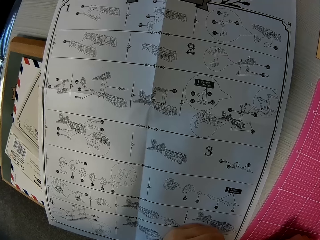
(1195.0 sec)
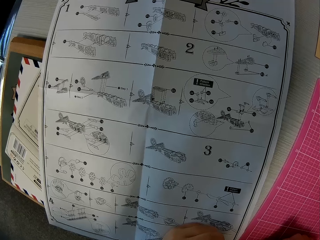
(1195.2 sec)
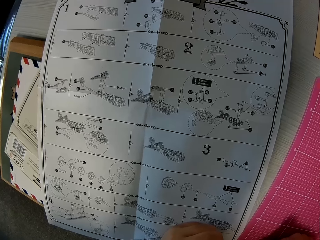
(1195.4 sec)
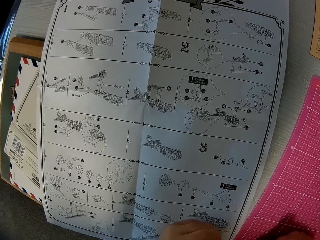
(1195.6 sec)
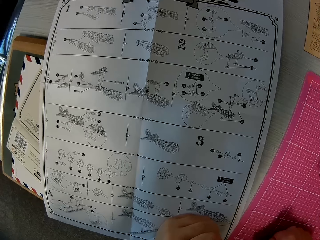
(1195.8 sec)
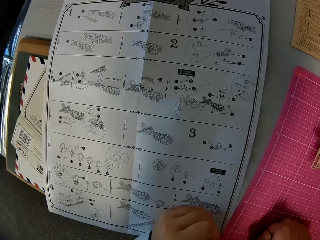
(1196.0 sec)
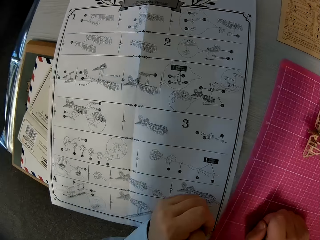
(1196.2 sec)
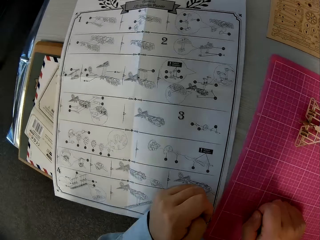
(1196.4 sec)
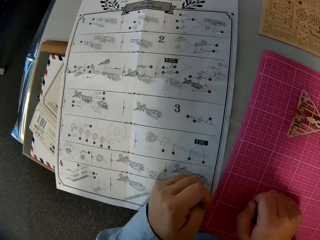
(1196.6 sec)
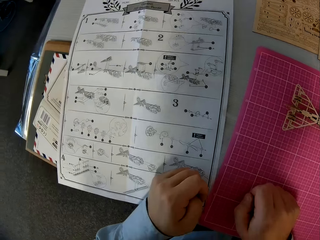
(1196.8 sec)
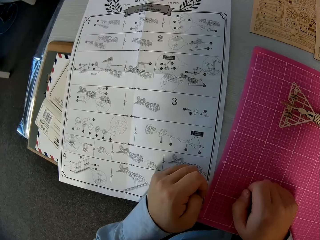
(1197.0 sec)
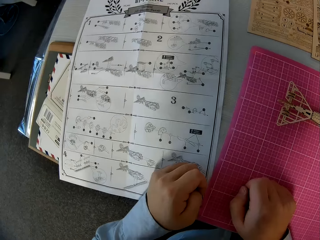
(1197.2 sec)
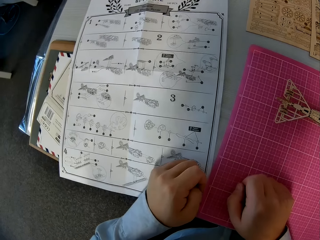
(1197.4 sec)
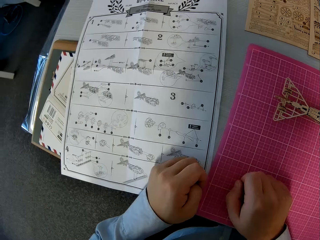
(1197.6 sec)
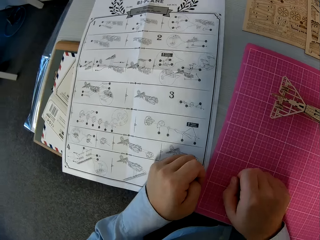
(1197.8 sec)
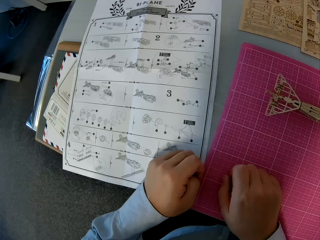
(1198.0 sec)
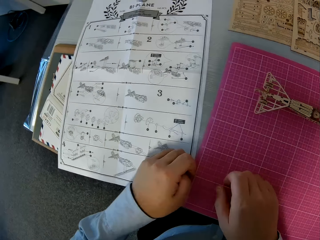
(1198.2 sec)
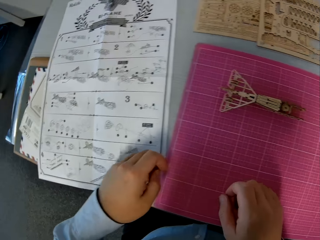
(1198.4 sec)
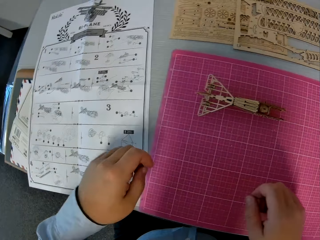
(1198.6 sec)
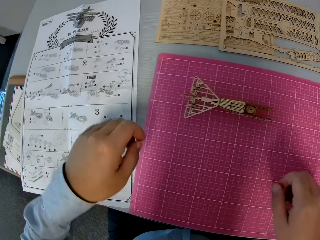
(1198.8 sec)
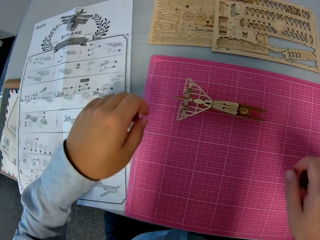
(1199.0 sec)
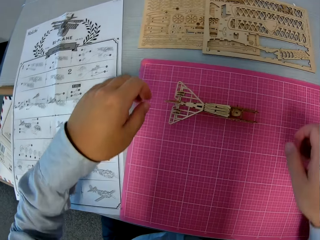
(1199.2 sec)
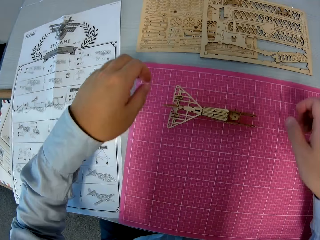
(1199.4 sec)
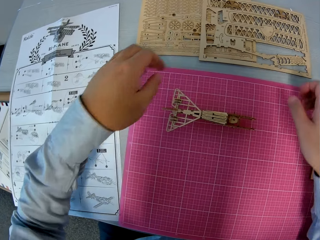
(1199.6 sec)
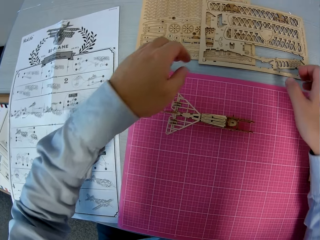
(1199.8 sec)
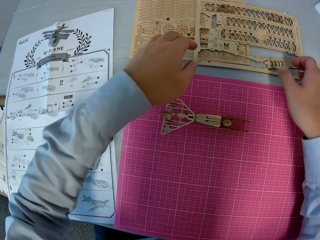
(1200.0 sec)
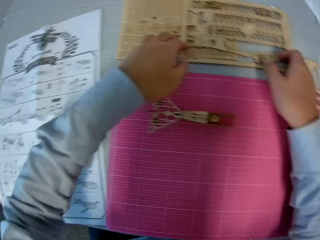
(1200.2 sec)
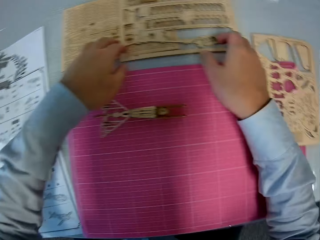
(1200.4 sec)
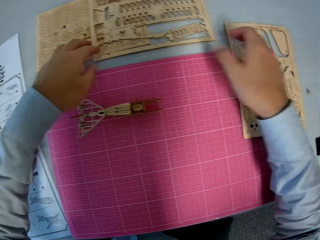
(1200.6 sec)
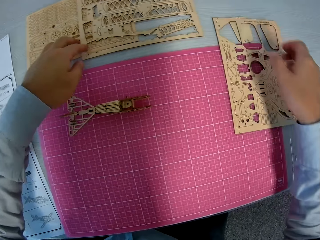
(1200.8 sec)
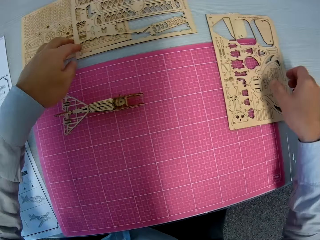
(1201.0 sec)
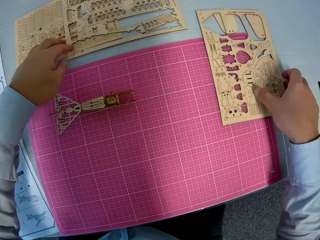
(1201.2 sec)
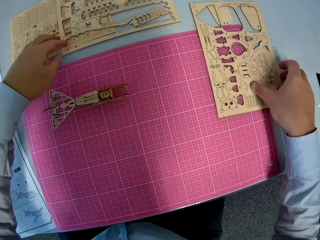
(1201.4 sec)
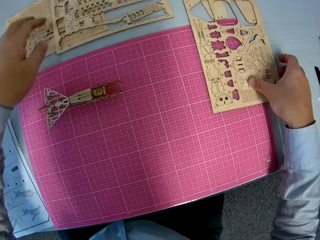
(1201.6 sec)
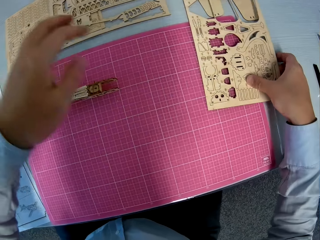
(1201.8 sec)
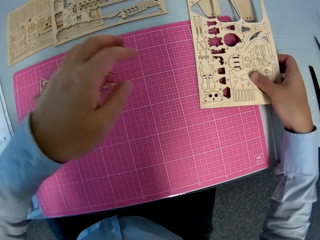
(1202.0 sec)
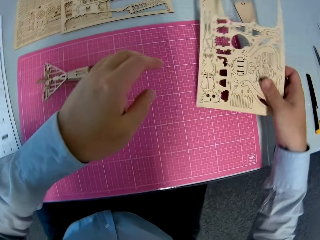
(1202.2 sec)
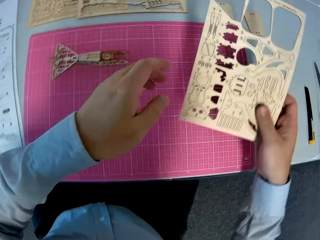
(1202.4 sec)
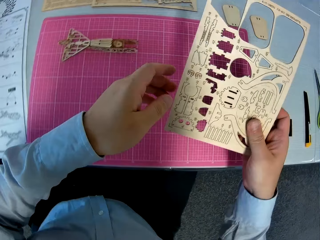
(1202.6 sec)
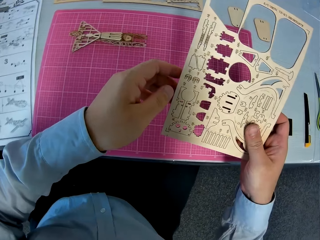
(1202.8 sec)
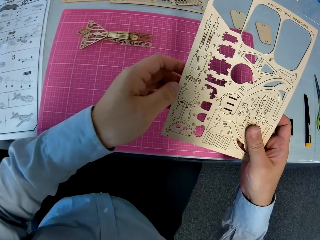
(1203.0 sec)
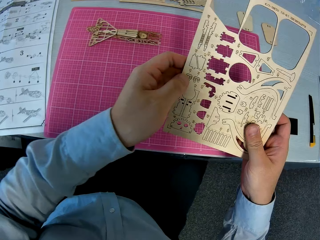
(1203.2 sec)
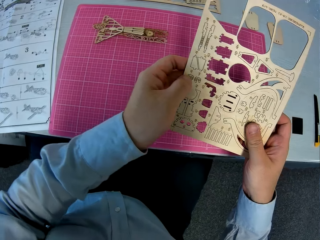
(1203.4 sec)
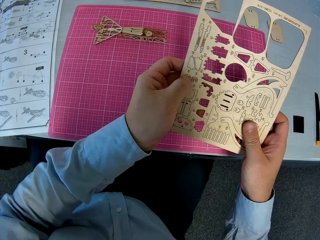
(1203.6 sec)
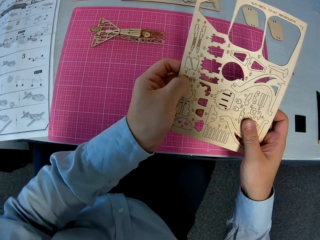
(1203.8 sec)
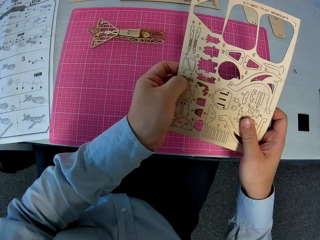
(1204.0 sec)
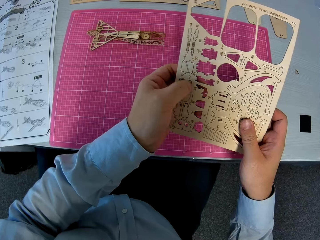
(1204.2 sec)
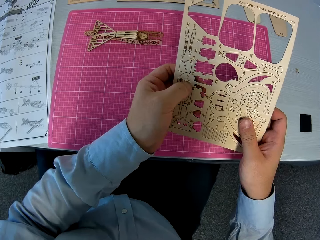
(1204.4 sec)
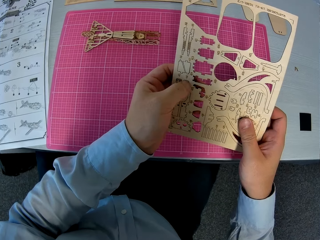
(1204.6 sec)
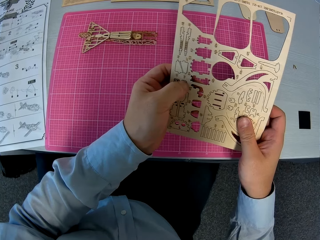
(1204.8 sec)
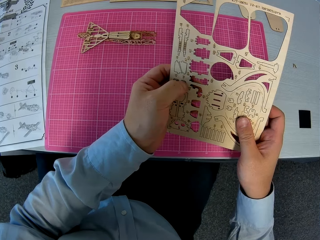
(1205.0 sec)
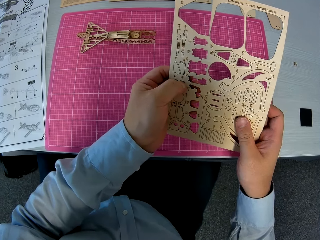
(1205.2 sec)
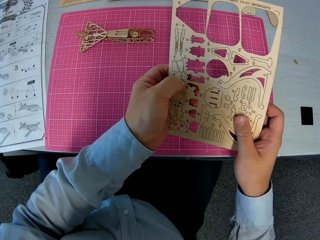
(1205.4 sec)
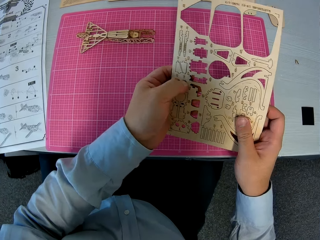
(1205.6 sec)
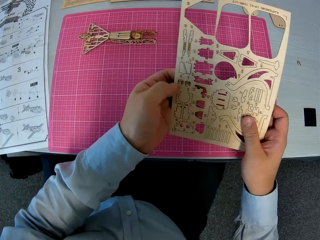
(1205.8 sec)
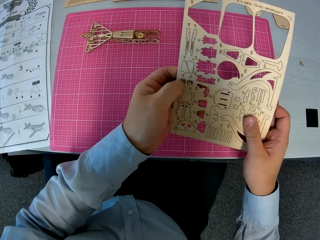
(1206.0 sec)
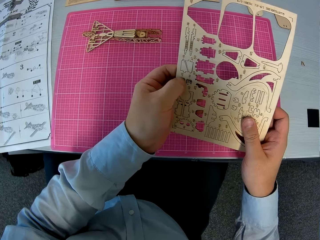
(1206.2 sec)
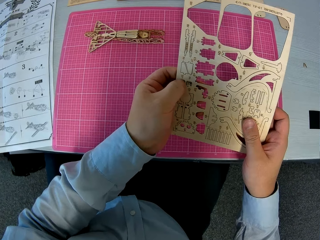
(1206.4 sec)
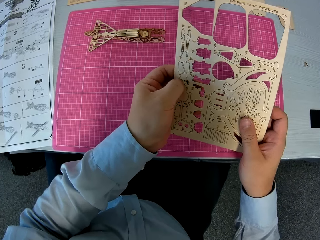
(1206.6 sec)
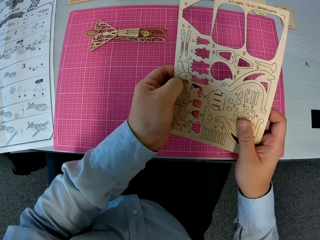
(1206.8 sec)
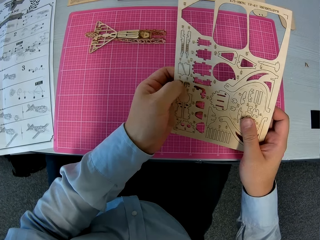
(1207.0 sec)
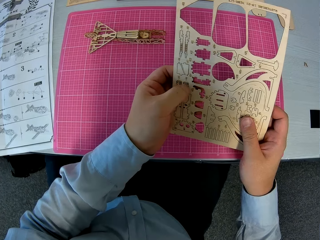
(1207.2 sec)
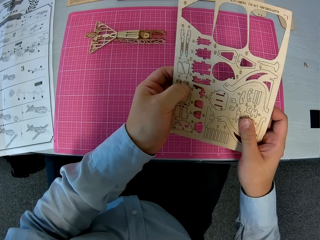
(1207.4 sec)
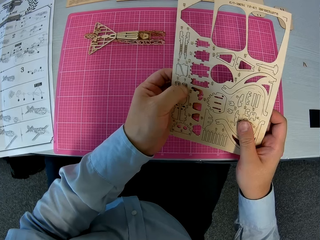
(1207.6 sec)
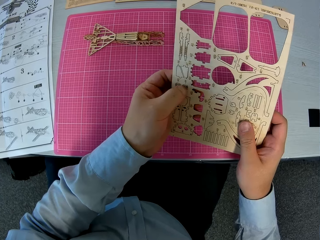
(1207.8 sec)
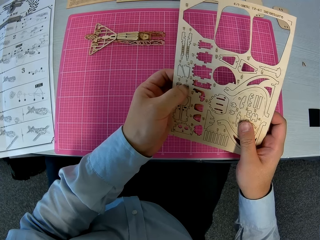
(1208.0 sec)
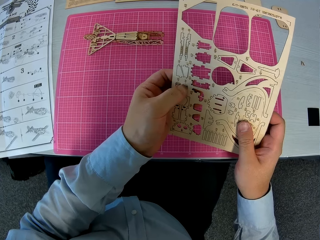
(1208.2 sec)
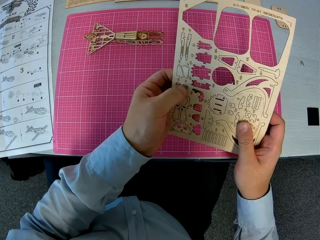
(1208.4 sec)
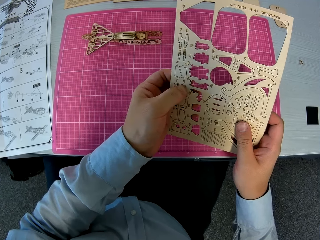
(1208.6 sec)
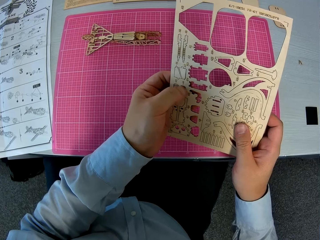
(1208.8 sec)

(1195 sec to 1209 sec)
The camera wearer places his hands on the puzzle sheet before the cutting sheet on the table. He picks up the puzzle sheet or laser cut wood craft kit on the cutting sheet. He holds the laser cut wood craft kit. He presses two wooden pieces on the puzzle sheet. He removes a piece of the laser cut wood craft kit.

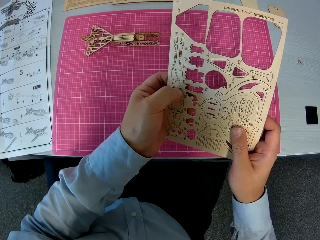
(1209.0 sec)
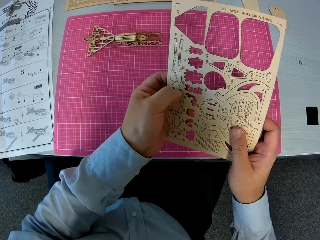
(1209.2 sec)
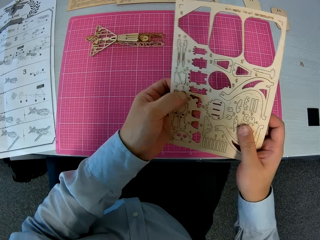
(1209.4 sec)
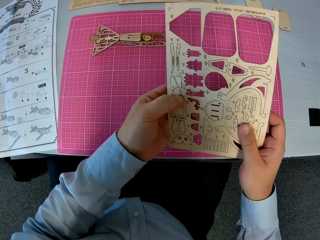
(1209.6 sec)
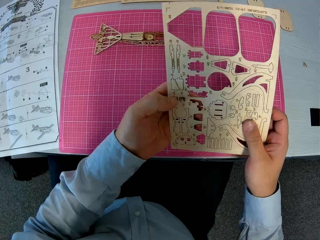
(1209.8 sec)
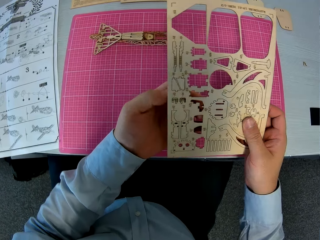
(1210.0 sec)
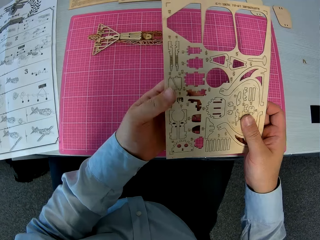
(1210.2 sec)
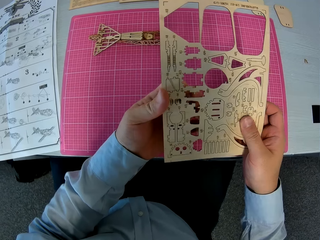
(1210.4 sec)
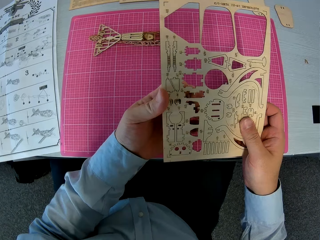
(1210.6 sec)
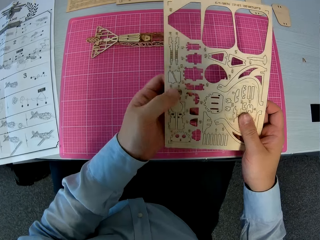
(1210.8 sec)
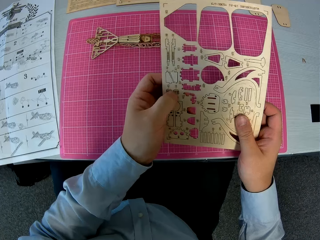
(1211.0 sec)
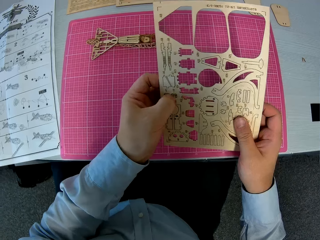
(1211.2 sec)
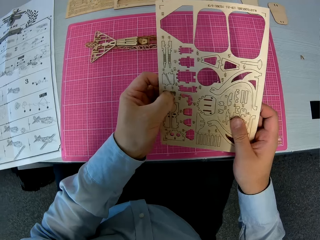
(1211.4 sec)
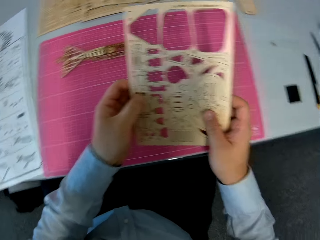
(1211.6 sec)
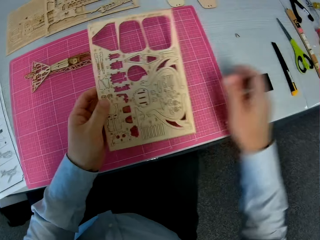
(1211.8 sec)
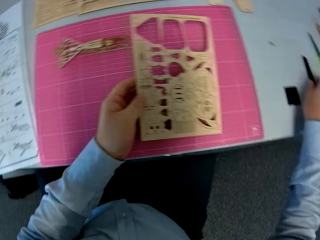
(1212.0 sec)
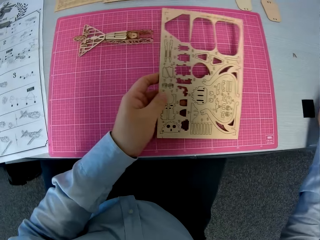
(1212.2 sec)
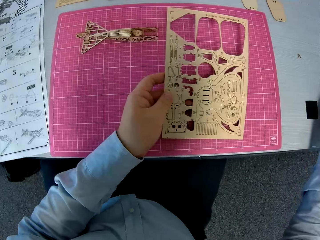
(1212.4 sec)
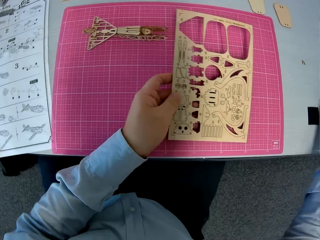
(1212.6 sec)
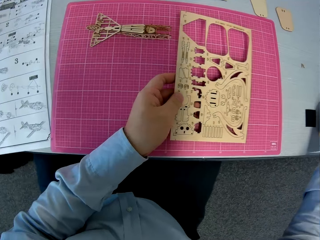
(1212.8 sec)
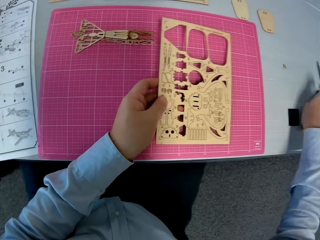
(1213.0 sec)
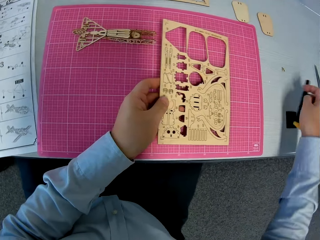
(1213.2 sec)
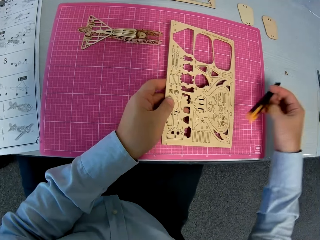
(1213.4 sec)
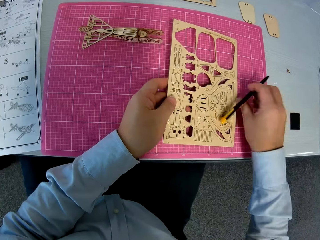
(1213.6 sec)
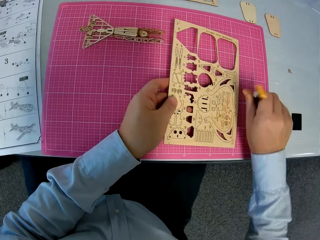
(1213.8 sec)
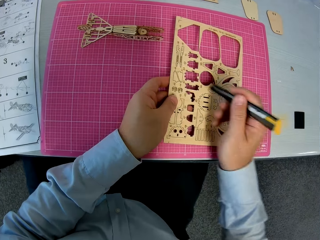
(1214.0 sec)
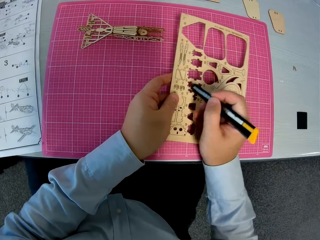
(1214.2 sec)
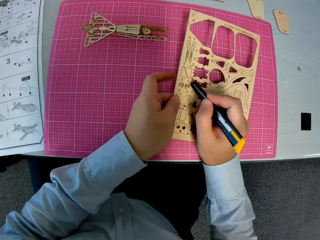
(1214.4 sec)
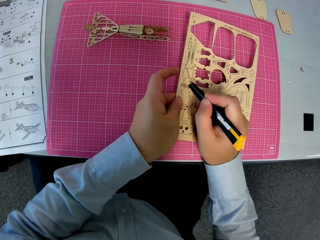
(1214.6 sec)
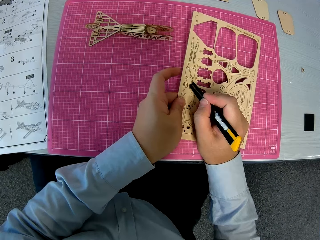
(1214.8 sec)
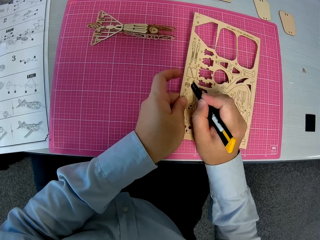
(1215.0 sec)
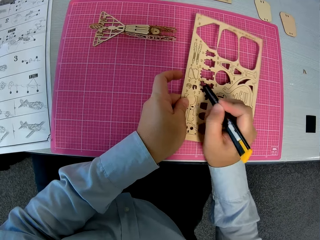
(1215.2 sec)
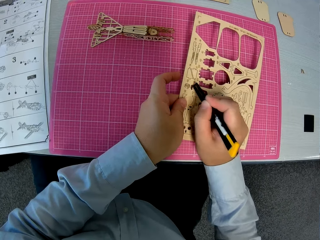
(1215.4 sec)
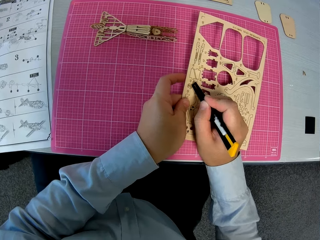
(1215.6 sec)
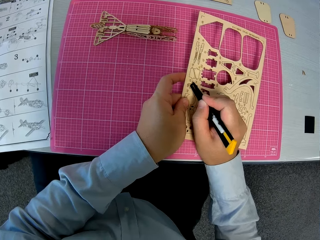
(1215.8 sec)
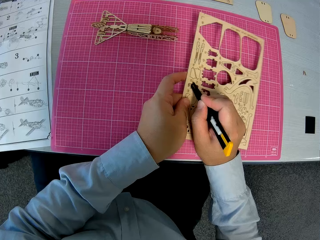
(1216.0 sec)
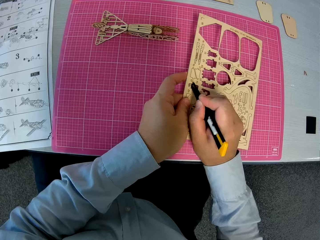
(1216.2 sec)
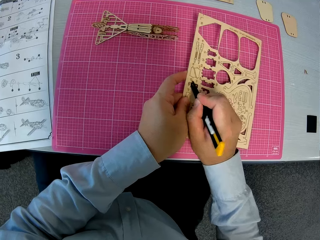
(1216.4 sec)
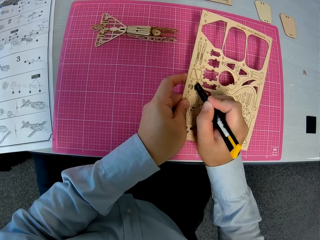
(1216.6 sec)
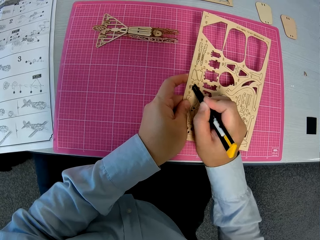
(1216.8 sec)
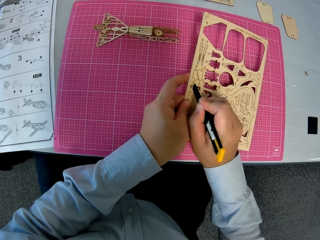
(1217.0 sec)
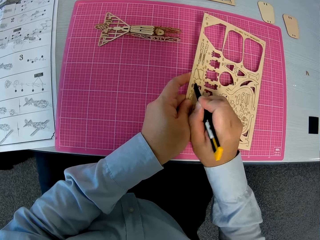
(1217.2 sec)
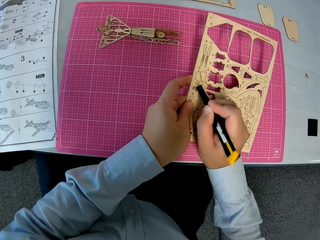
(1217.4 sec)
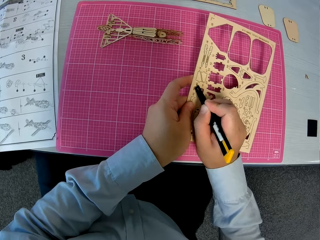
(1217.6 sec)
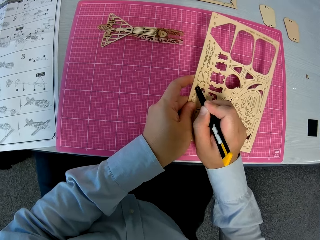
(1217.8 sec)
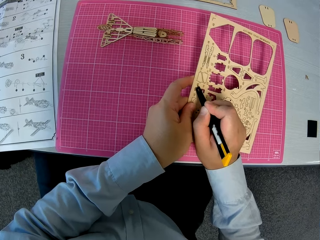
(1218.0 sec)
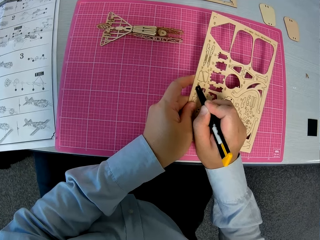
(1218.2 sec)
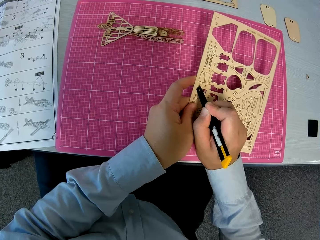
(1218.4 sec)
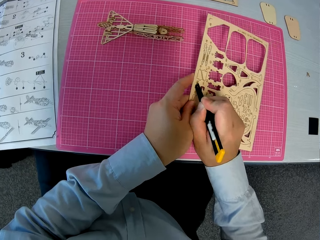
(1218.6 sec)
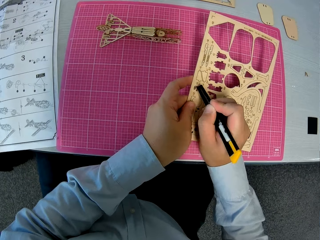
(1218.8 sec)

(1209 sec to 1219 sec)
The camera wearer picks up the scalpel or highlighter from the table. They press out the two wooden pieces on the puzzle sheet with the highlighter. They hold the scalpel.
